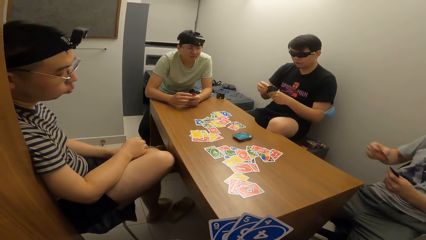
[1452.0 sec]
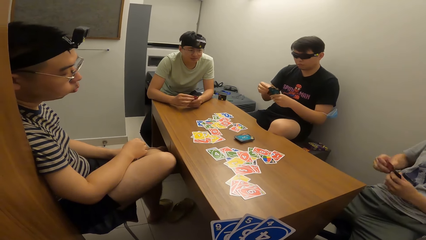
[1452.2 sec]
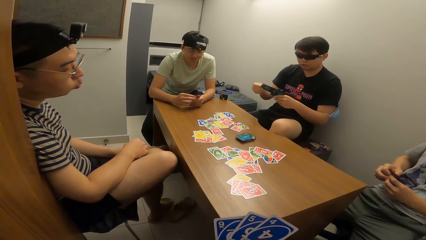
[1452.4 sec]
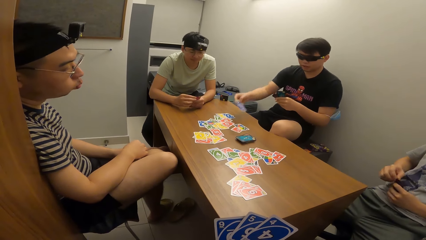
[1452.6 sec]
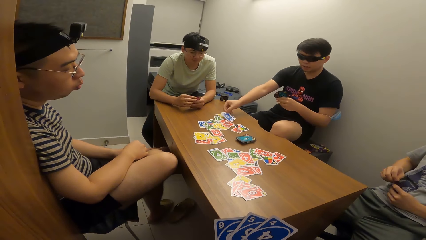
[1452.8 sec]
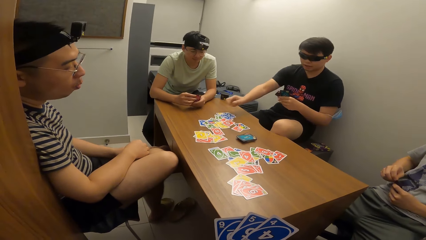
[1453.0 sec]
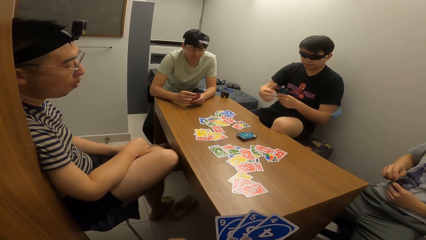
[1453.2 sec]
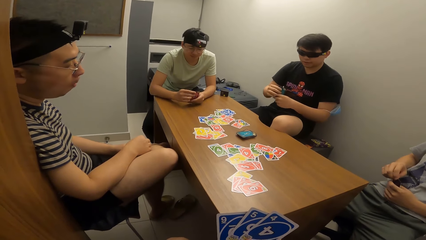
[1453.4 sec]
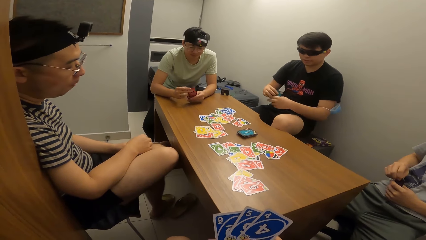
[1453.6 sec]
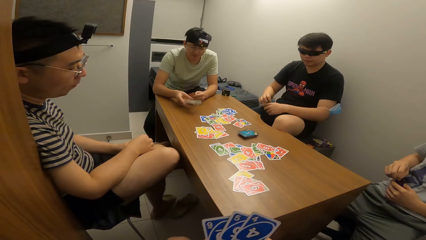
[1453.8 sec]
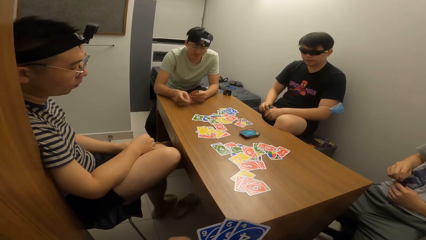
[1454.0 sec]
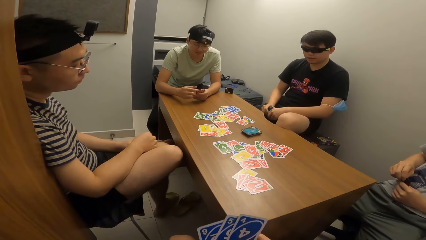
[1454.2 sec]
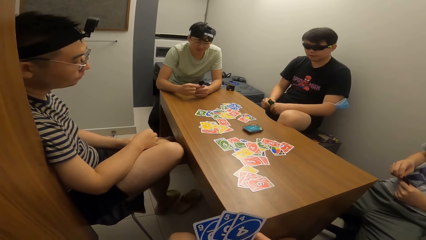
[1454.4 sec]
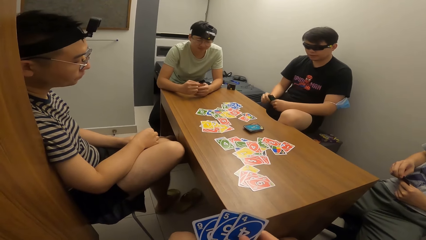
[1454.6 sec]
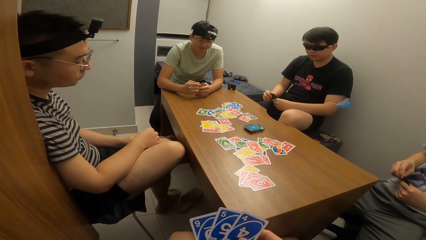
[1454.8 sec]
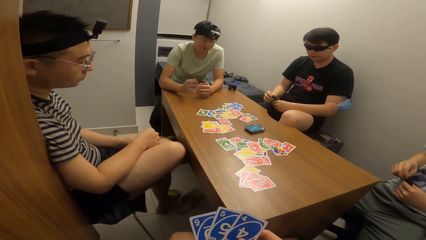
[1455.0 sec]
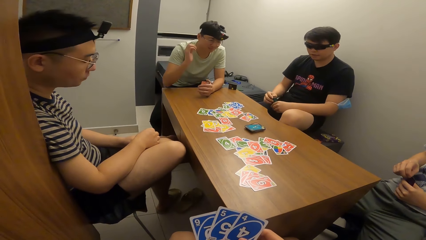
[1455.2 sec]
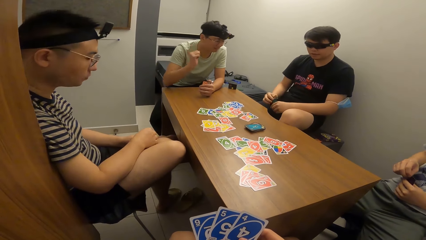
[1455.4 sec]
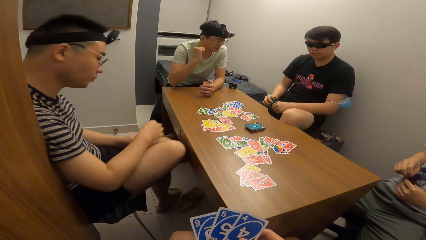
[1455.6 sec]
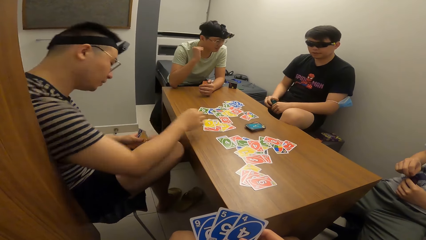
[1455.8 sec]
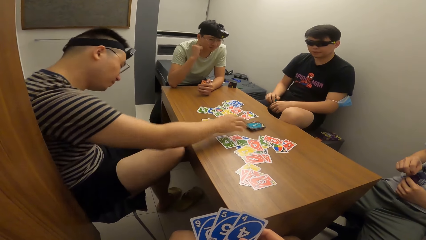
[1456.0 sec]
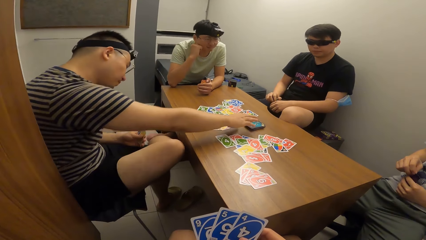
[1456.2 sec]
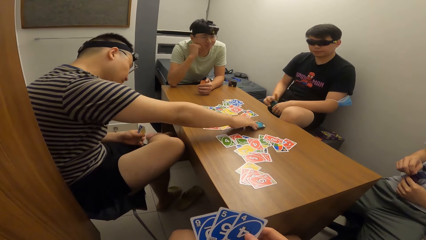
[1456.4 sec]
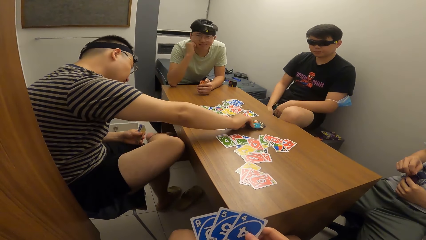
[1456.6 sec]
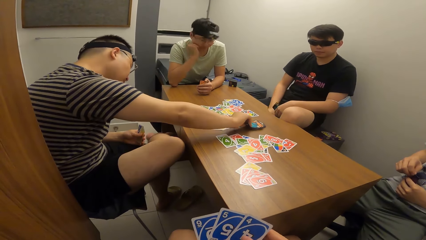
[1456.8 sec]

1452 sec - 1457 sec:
A man plays a card in his right hand on the table. Another man plays a card in his right hand on the table. The second man raises his hand. A third man picks a card on the table with his right hand.

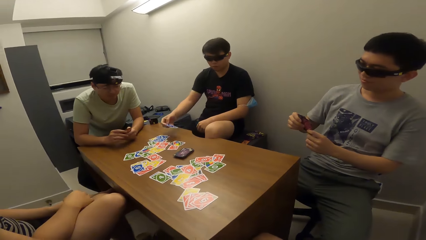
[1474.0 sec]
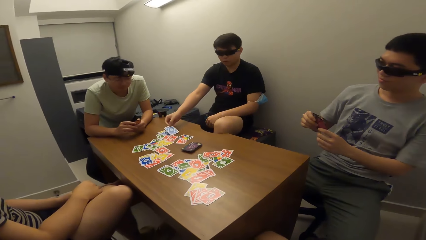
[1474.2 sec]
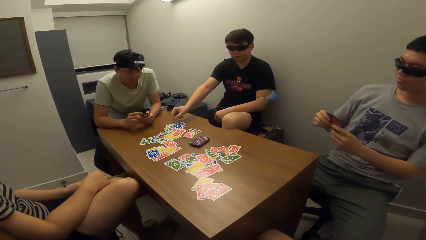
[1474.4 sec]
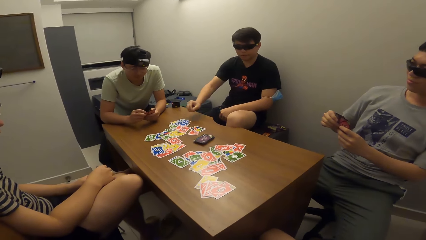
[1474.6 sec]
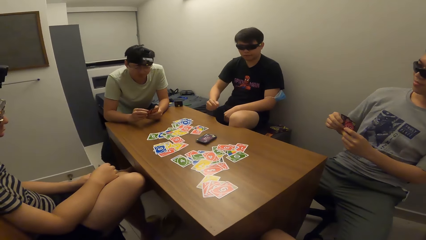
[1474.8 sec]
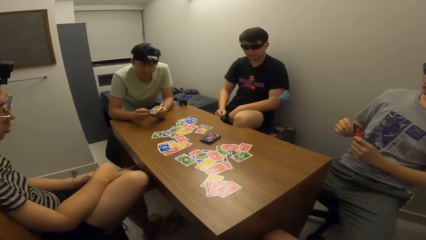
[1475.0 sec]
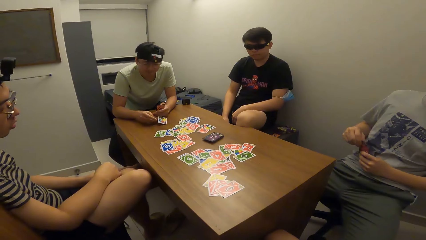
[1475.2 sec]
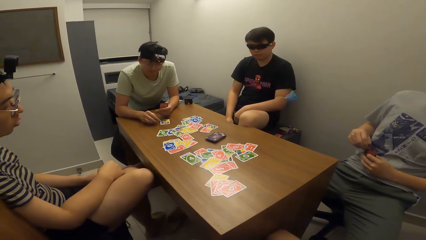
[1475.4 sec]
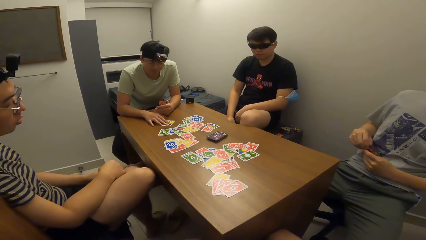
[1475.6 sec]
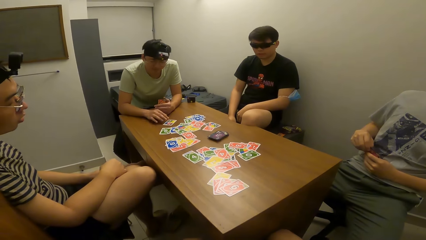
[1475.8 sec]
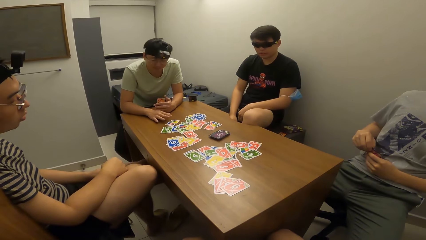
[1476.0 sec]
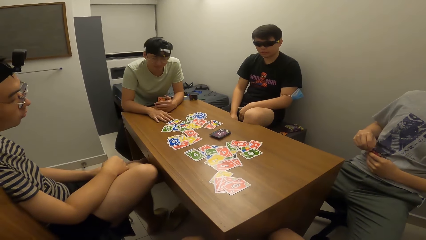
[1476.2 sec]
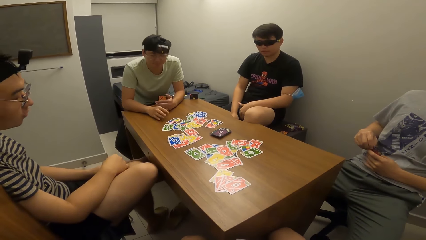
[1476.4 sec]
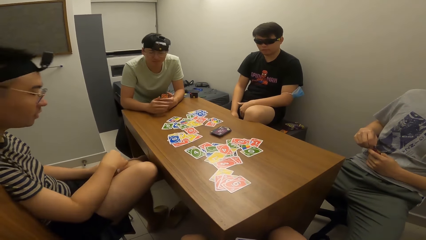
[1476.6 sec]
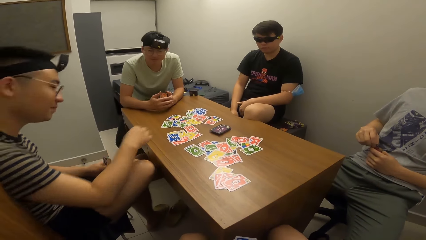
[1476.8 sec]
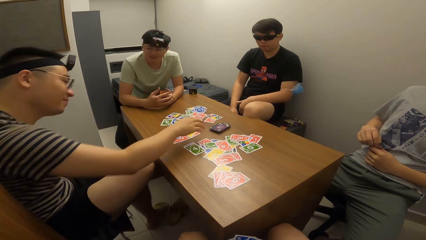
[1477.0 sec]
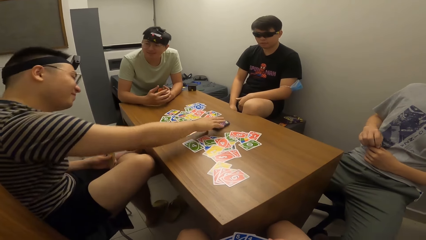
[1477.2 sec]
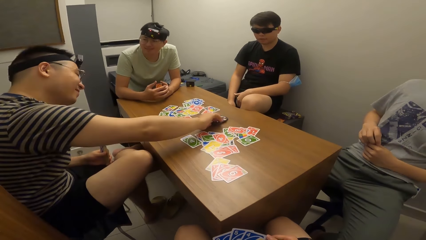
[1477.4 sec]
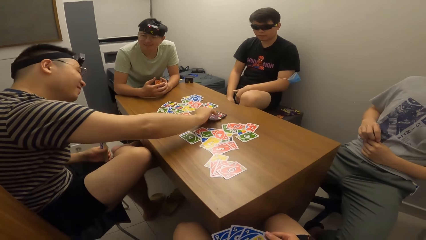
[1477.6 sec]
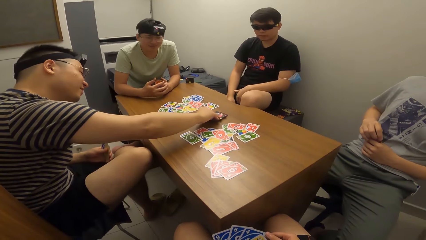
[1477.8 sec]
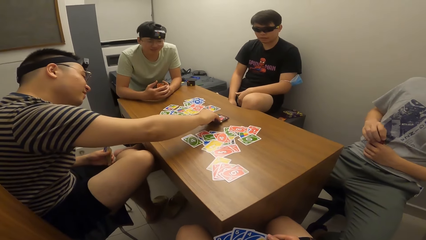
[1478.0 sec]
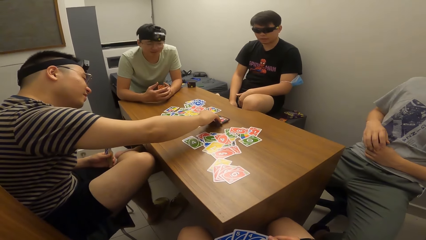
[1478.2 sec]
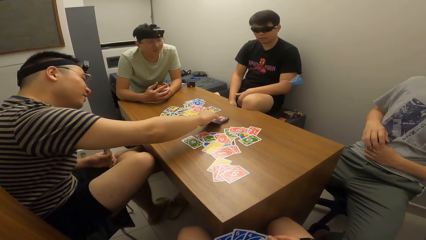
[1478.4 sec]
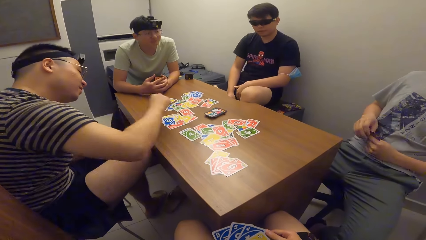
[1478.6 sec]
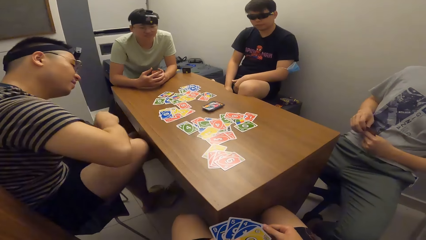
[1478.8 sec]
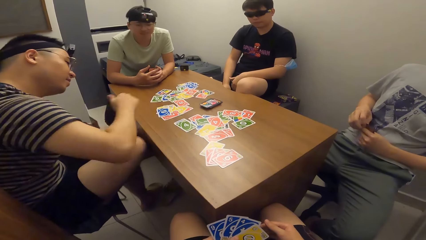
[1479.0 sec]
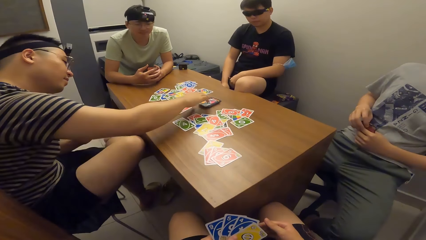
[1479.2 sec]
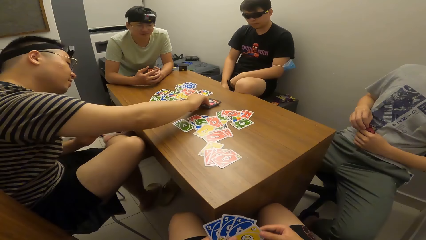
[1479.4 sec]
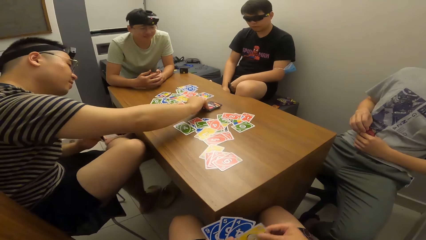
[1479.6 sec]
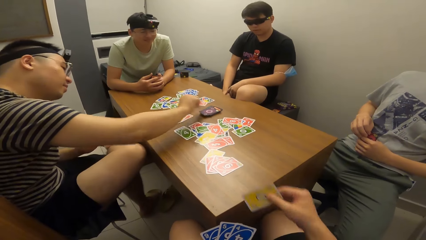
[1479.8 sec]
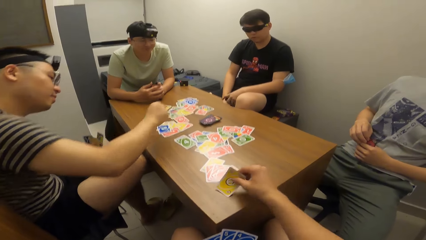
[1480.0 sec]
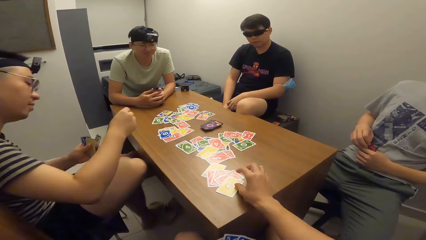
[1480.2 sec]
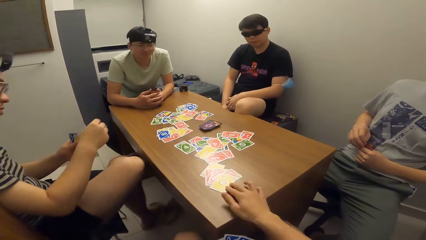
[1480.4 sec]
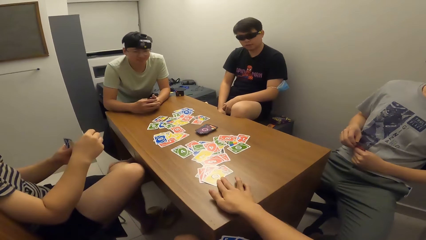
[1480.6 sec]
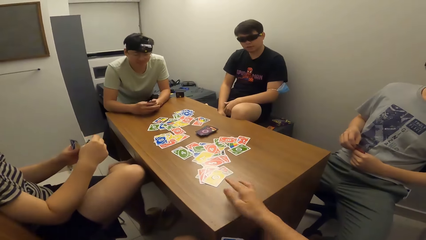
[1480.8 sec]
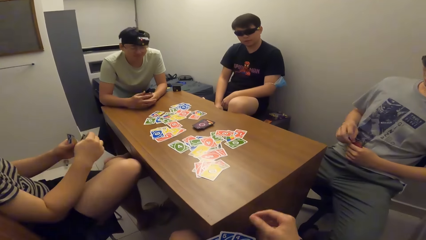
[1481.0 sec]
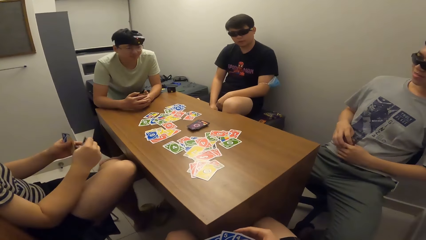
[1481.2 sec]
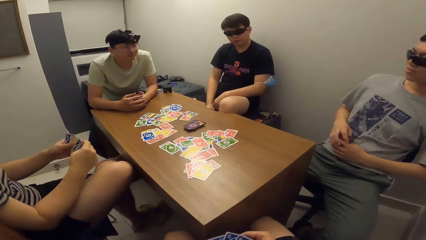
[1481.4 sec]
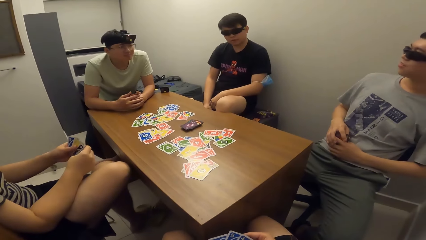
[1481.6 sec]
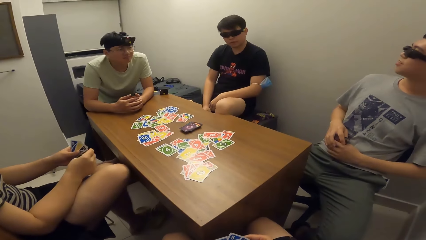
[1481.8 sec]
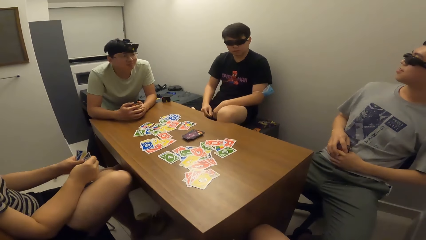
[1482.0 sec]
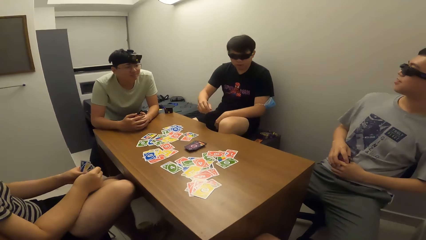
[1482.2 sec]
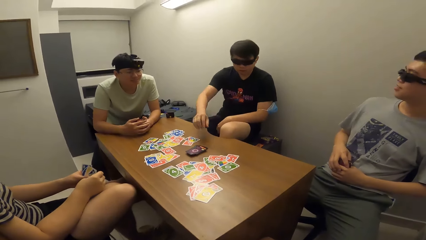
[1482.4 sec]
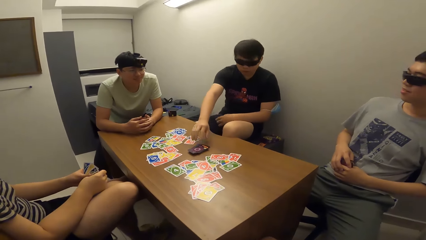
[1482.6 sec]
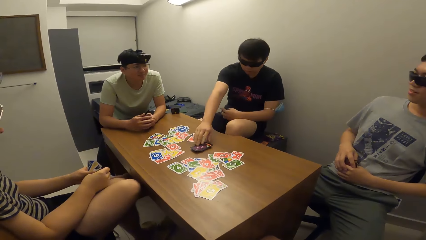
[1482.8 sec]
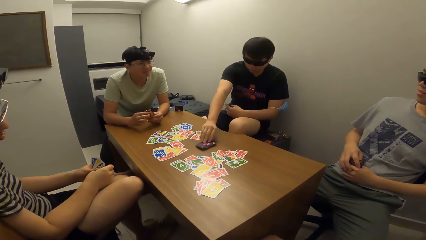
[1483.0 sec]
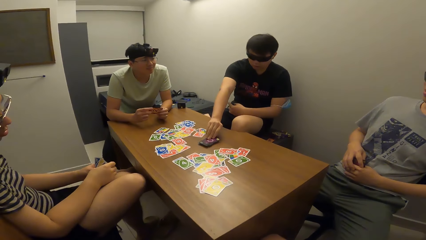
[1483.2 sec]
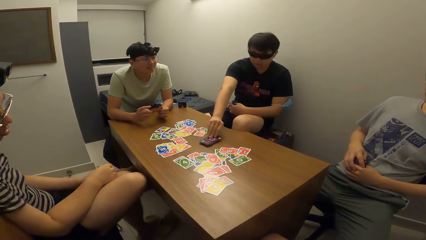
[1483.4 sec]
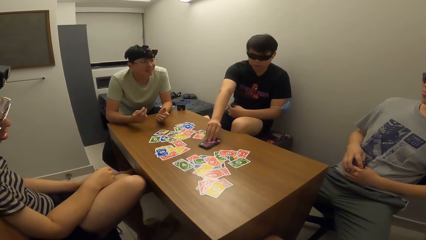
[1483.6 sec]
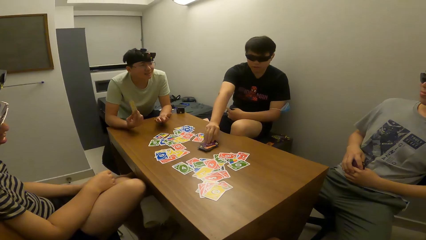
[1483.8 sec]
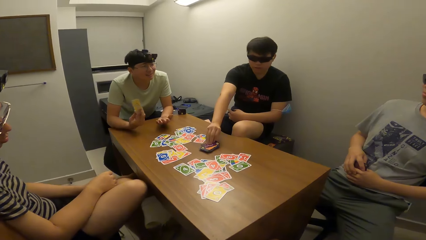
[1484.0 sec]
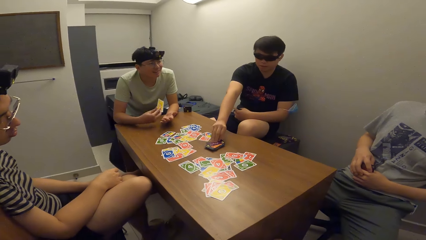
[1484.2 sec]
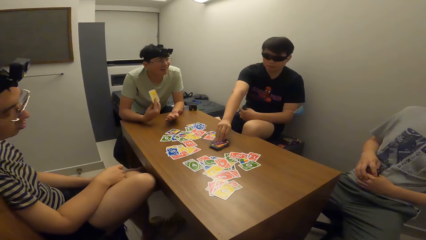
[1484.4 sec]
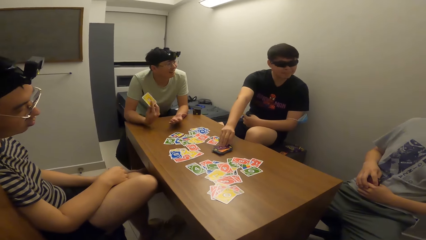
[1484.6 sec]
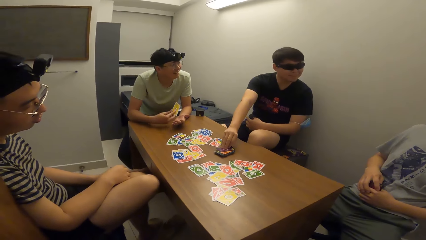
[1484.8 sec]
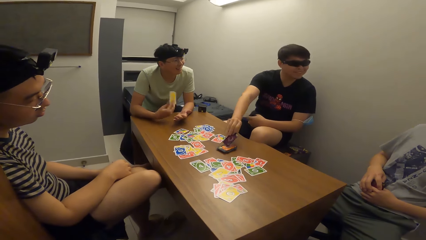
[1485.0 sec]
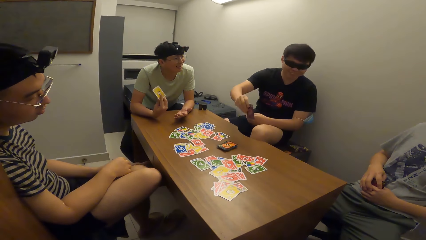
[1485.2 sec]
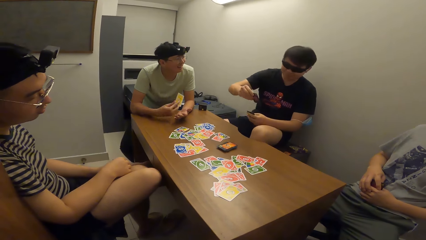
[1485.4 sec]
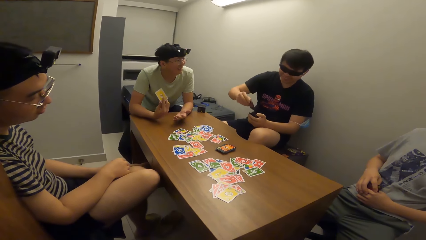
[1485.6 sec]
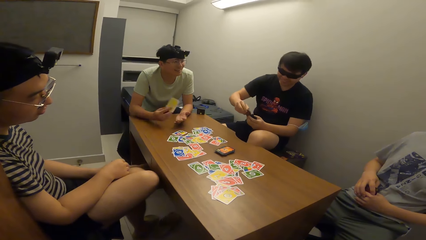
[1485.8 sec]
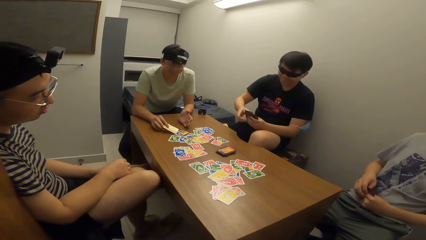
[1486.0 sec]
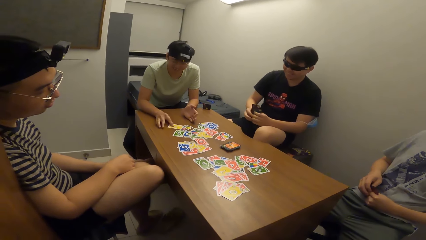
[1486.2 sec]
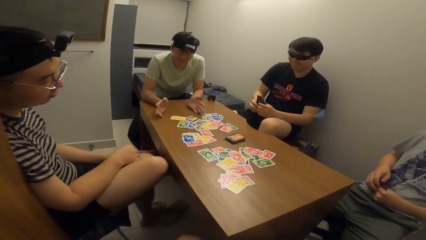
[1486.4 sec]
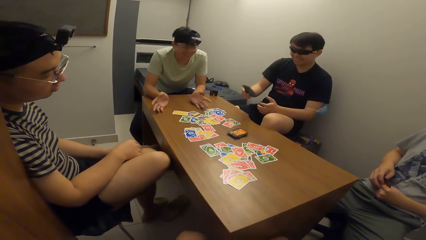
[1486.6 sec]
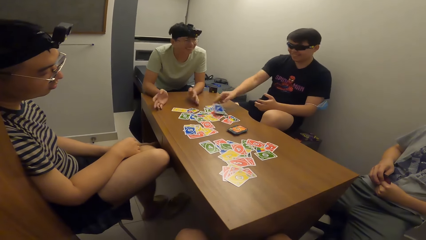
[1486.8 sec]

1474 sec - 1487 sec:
A man plays a card in his right hand on the table. Another man puts his hand down. A third man plays a card in his right hand on the table. The second man picks cards on the table with his right hand. The camera wearer plays a card in his right hand on the table. The first man picks a card on the table with his right hand. The third man swings his cards. The third man plays a card in his right hand on the table.
